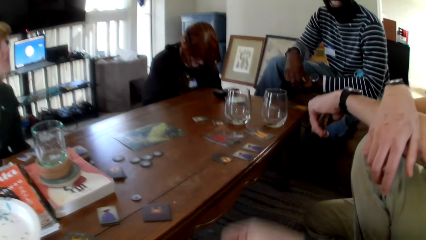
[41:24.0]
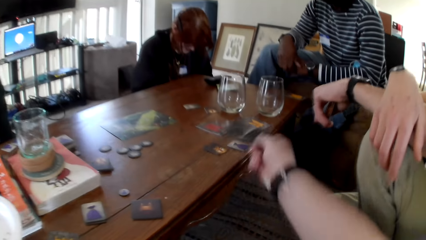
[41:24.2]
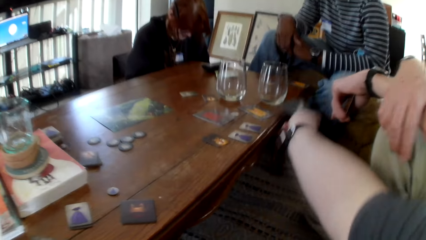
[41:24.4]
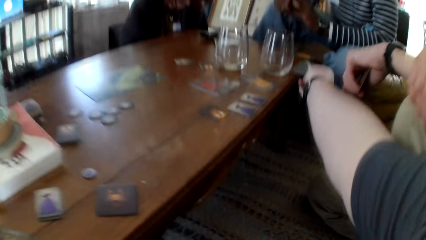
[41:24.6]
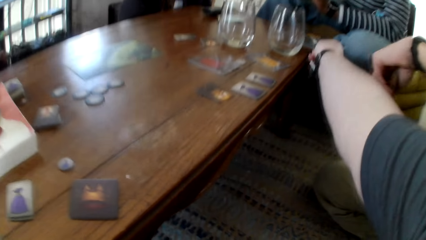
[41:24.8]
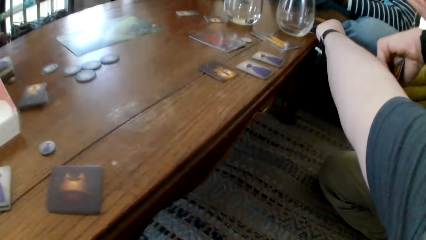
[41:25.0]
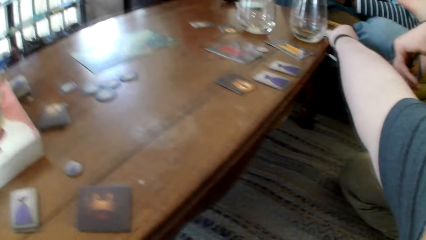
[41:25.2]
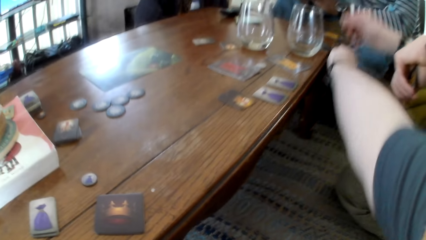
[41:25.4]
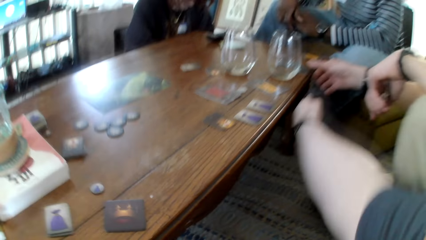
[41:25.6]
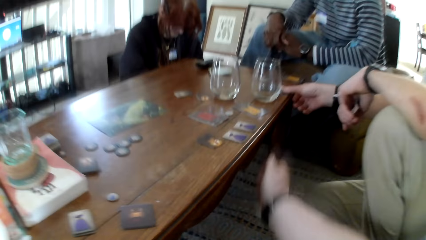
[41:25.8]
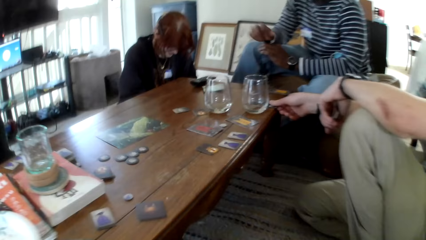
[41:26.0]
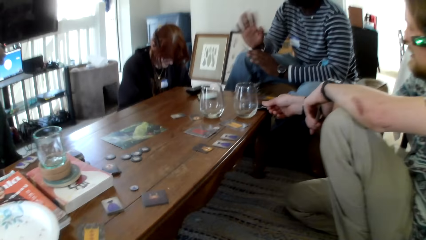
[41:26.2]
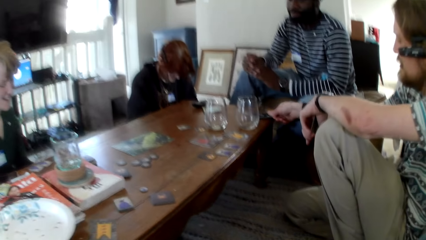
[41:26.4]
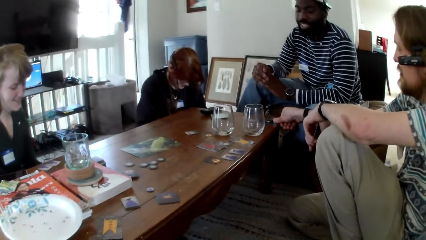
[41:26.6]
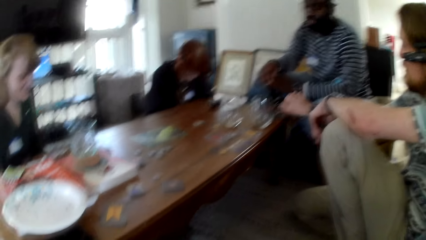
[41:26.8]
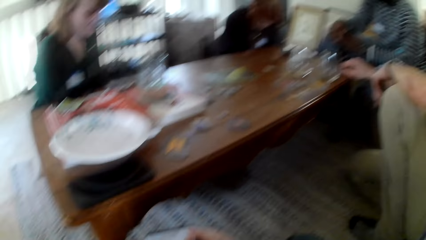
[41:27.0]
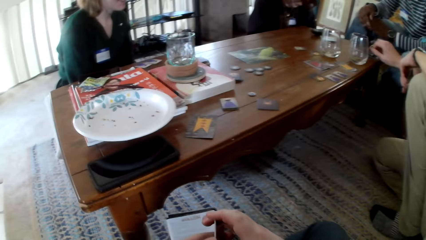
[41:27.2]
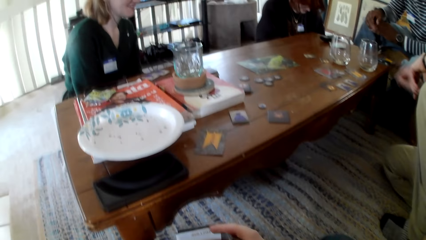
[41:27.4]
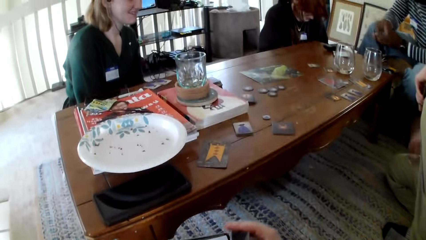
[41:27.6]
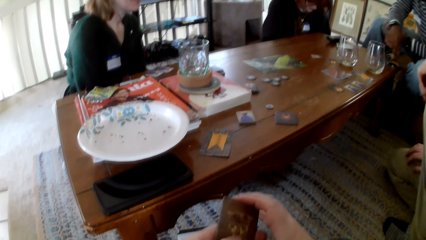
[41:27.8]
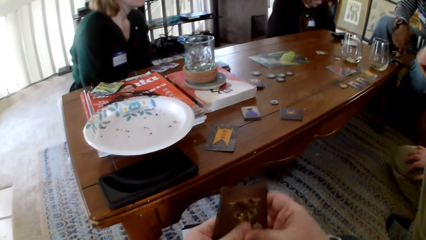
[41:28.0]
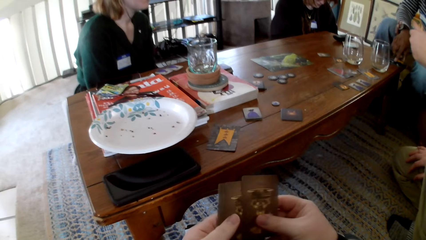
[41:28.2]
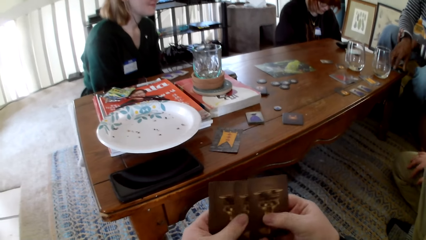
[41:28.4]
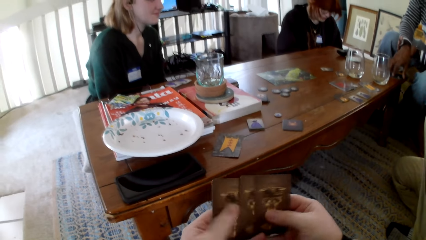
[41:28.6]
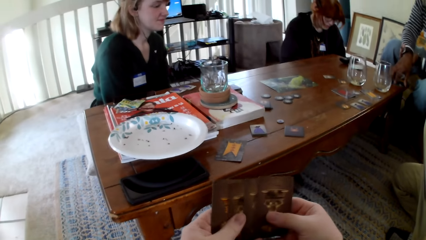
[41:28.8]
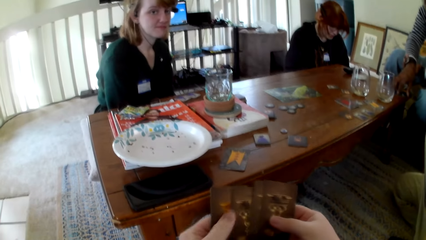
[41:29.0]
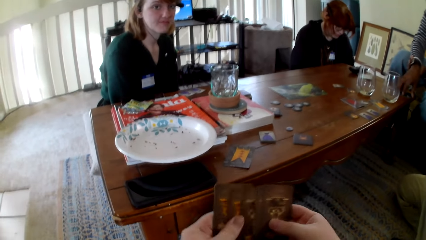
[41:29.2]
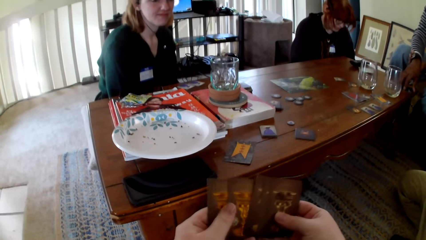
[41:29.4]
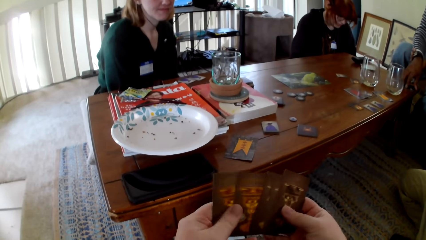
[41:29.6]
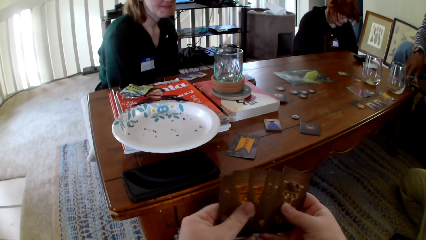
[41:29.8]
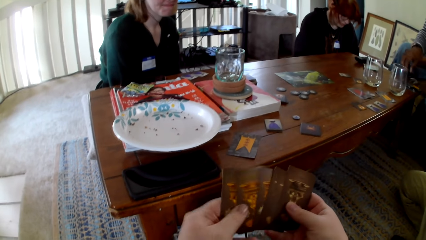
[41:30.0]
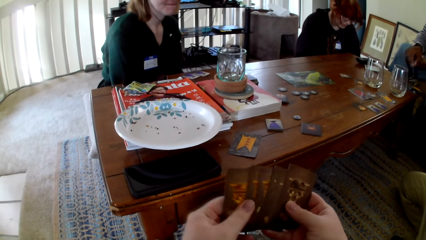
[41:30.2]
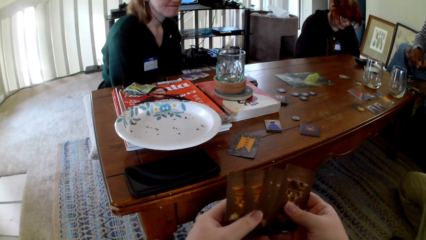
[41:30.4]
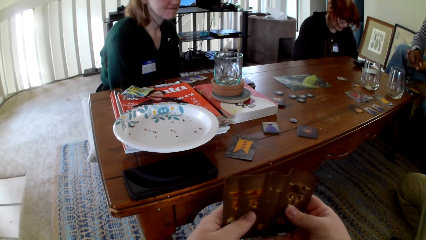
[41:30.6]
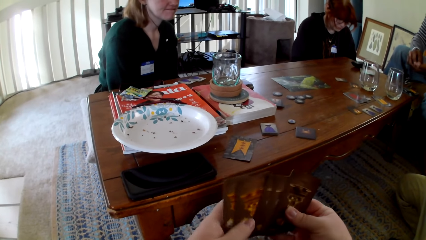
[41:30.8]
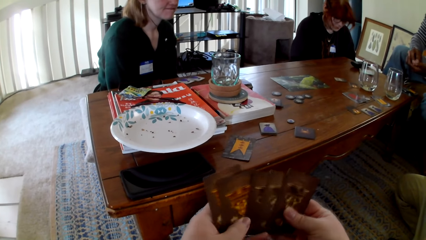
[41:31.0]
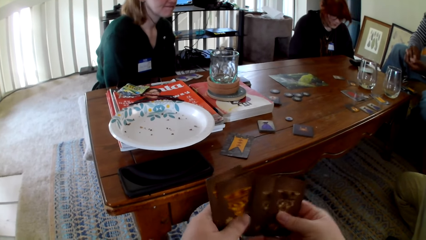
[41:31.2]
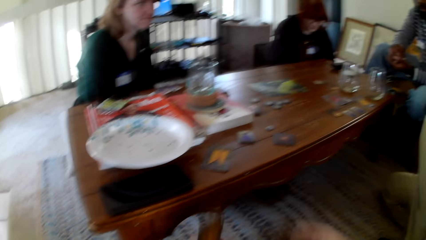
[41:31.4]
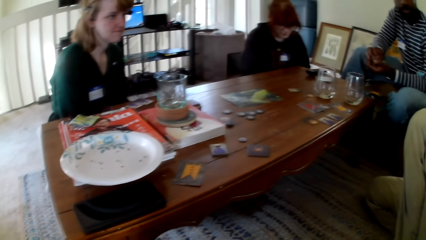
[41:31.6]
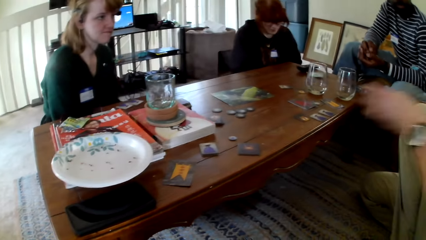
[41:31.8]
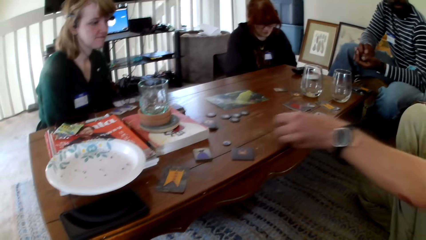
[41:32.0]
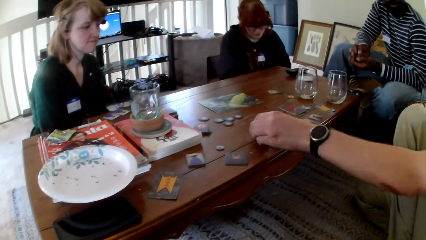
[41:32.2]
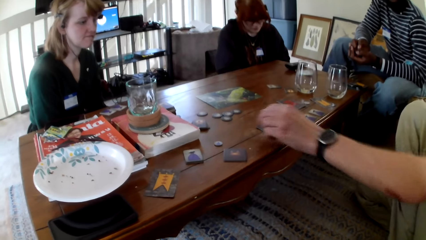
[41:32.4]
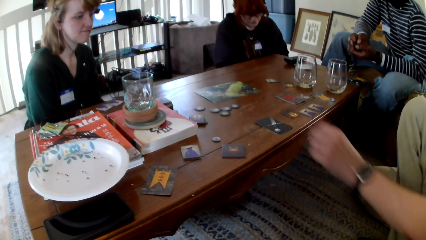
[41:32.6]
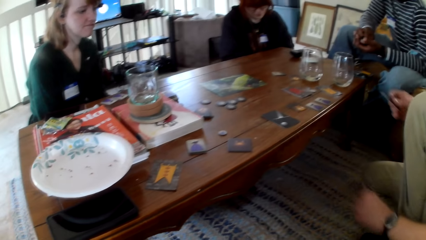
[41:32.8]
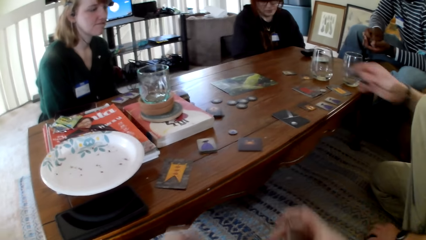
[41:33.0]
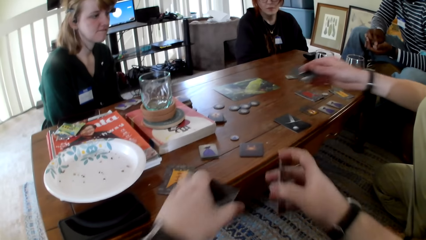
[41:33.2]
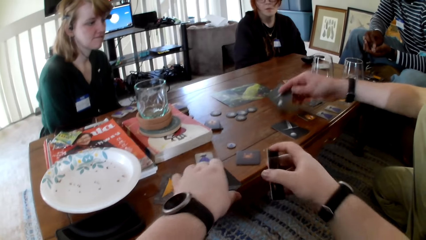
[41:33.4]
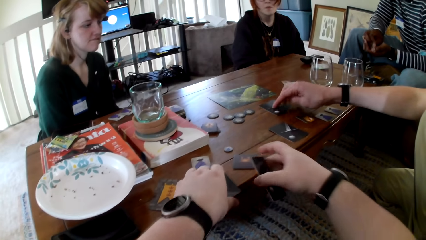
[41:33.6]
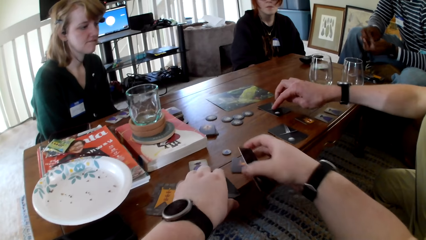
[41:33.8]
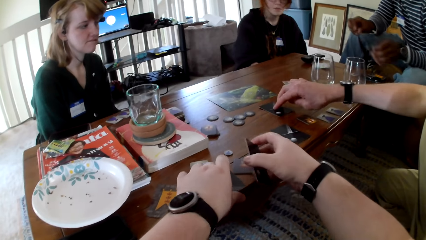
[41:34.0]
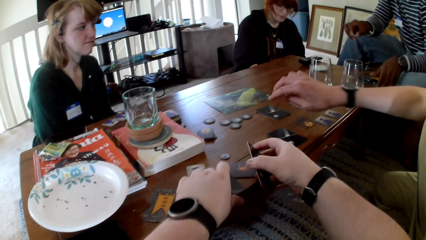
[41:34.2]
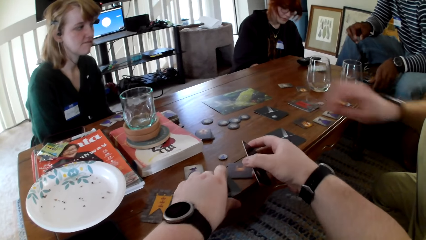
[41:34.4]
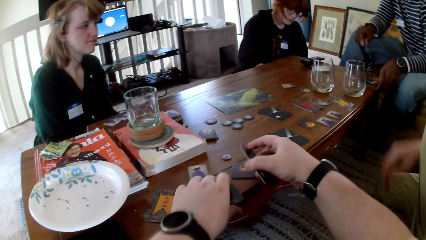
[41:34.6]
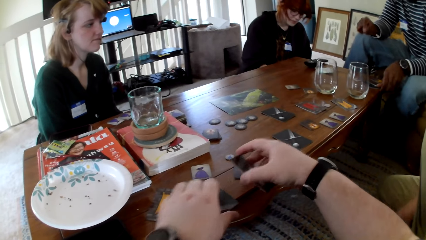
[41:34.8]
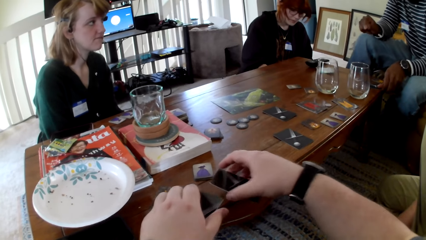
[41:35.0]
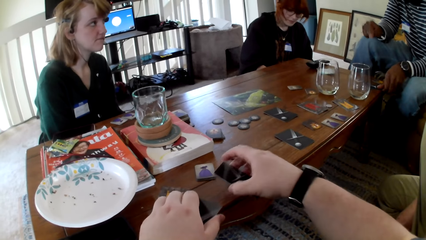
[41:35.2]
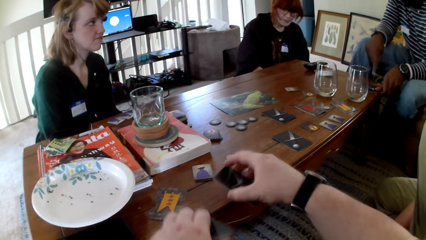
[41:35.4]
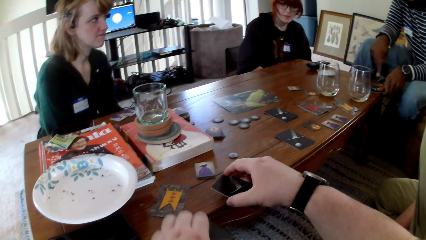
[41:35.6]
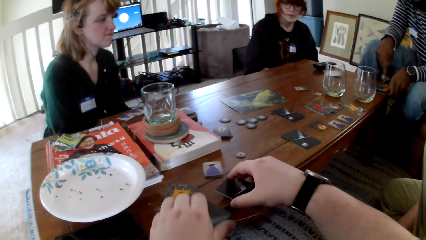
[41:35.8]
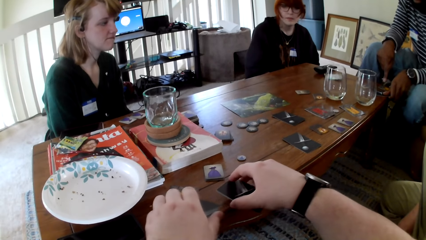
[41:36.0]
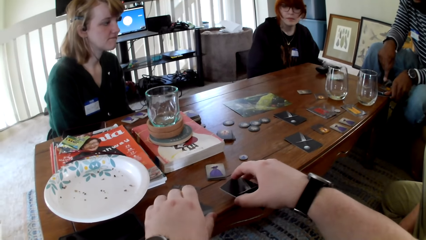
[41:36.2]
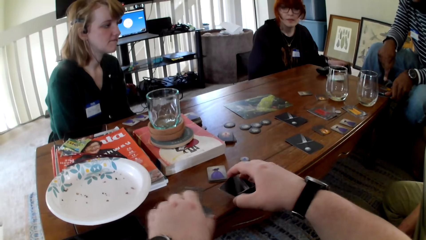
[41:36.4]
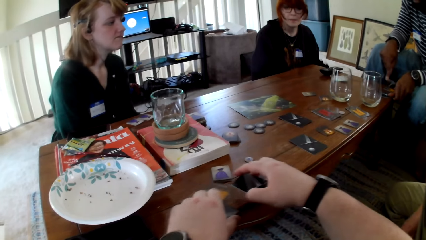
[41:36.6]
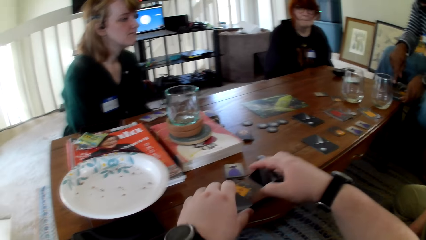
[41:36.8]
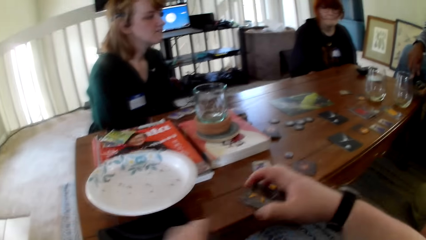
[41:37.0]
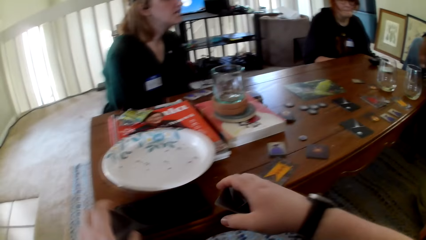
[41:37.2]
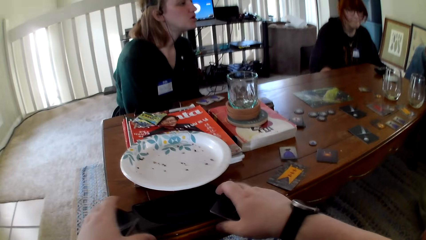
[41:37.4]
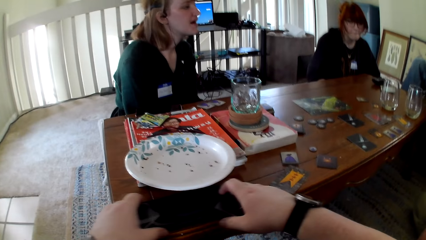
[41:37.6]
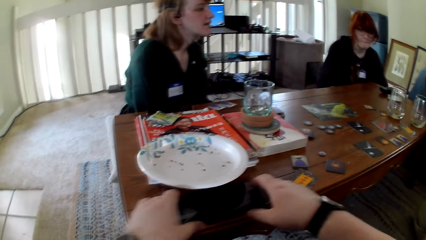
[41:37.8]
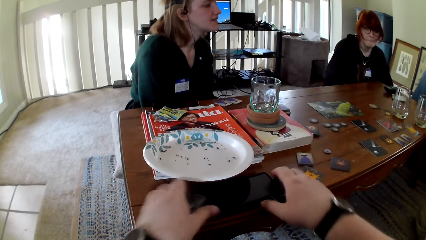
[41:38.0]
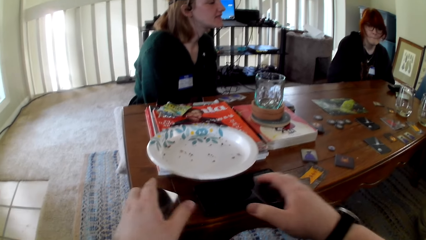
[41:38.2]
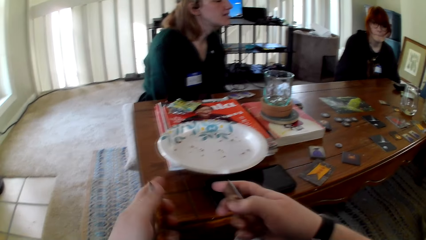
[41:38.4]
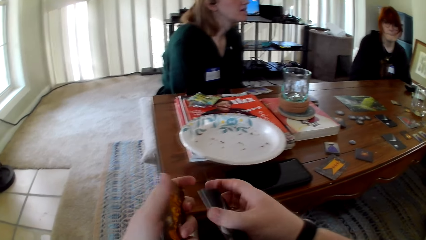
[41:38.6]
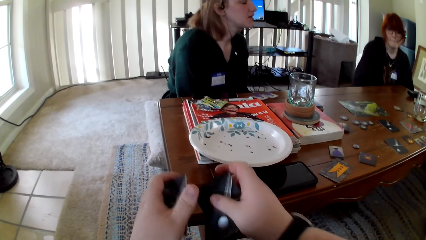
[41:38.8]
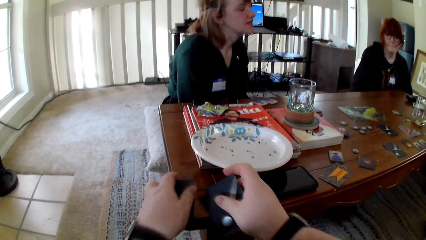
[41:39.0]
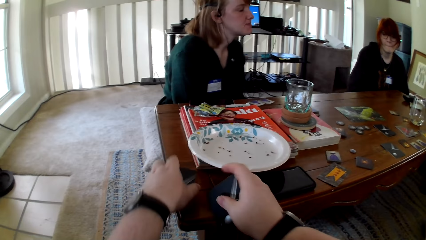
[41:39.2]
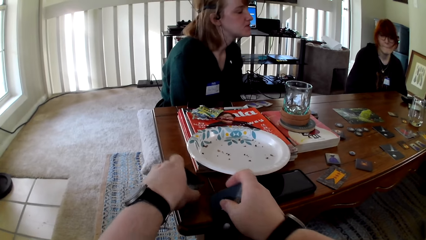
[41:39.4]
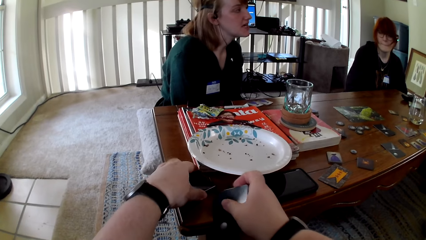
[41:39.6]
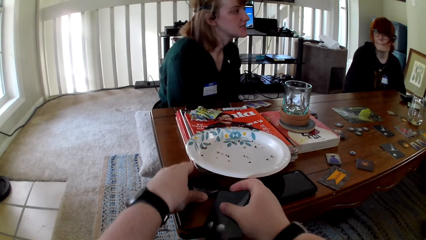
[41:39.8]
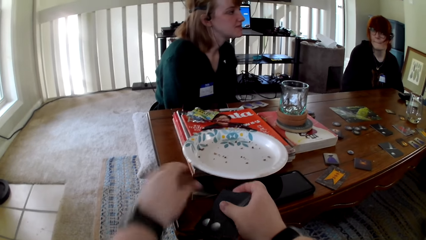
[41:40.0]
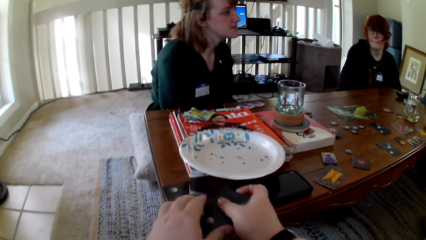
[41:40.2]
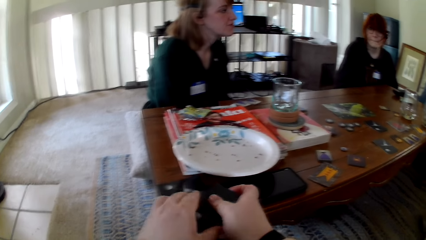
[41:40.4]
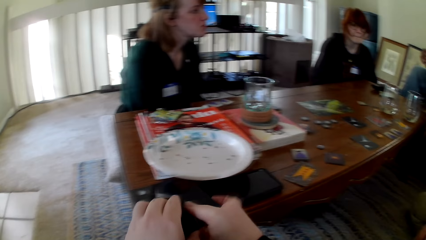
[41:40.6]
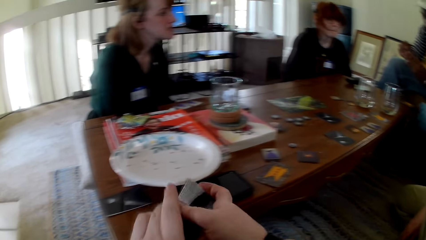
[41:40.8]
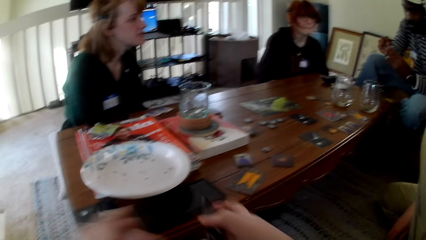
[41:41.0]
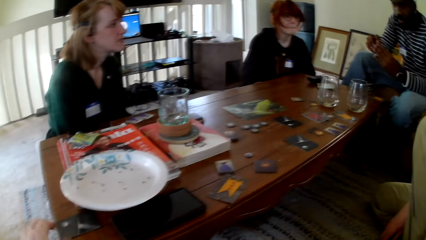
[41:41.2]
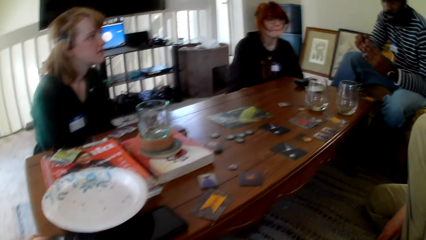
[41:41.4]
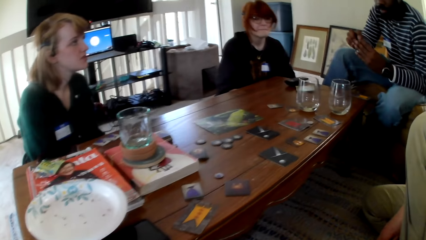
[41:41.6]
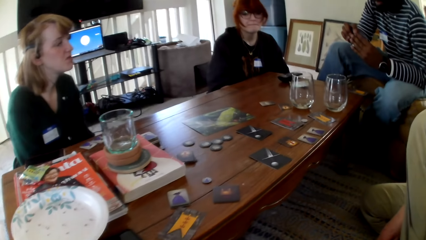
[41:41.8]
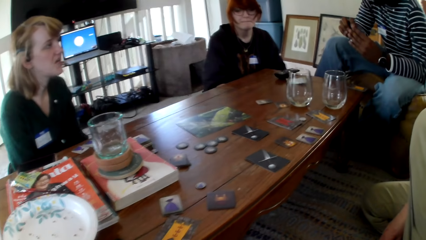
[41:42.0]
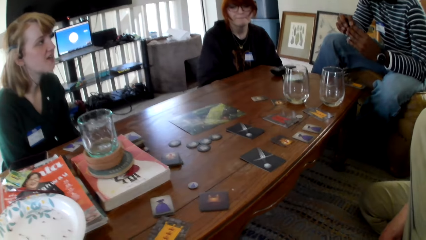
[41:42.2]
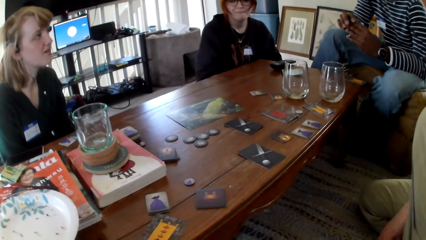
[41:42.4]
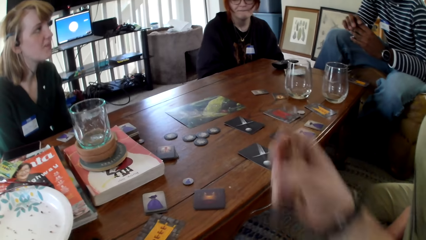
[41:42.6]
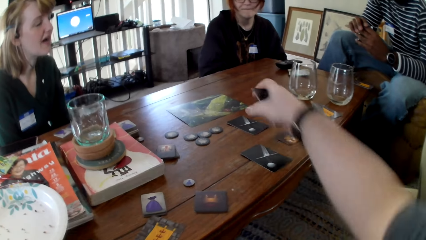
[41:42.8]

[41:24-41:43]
The camera wearer puts the card on the table. A man picks a card. Another man waves his hand. A person touches the card. The other man holds a card. The camera wearer checks the cards. They touch the cards. The first man puts the card on the table. He puts the card on the table again. The camera wearer puts the card on the table. The first man pulls his hand off the card. The camera wearer pulls a phone aside. They touch the cards. They put the cards on the table. They touch the phone.
